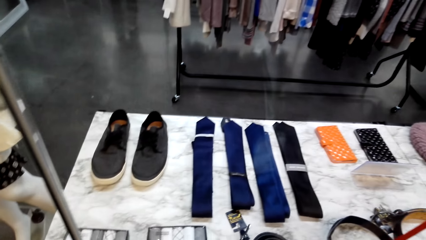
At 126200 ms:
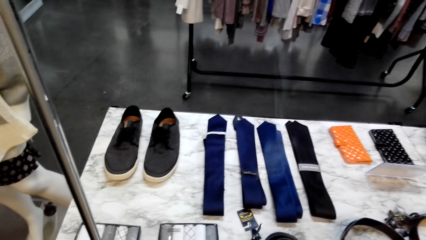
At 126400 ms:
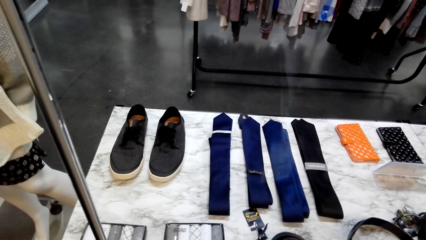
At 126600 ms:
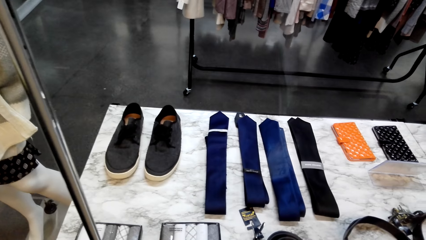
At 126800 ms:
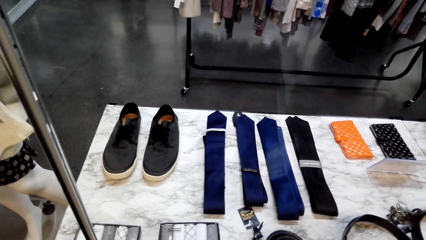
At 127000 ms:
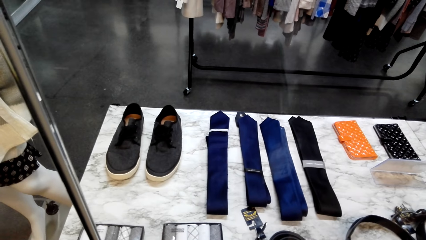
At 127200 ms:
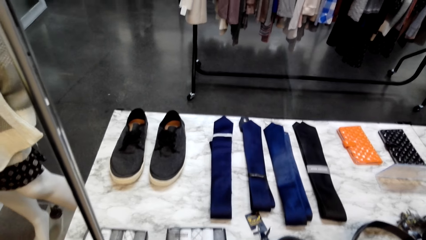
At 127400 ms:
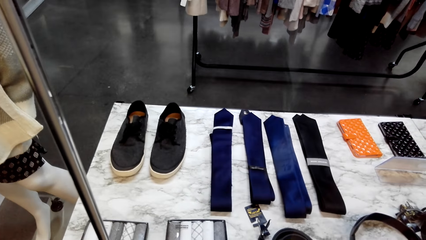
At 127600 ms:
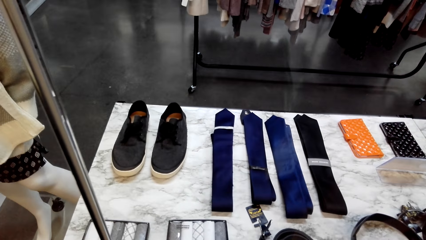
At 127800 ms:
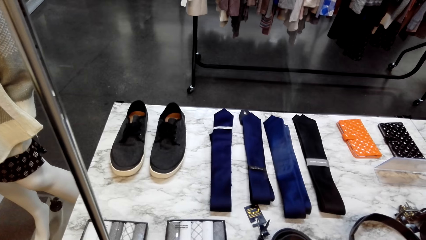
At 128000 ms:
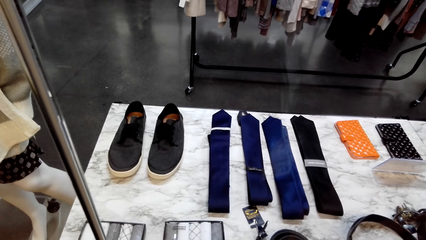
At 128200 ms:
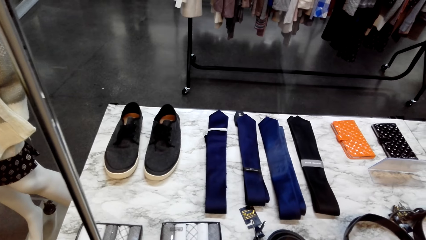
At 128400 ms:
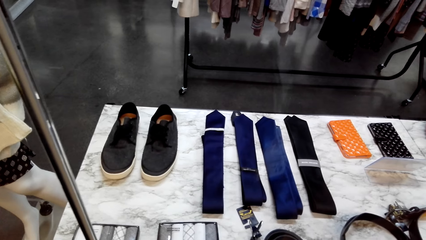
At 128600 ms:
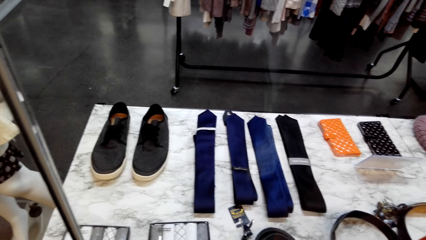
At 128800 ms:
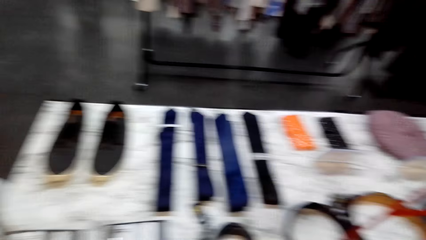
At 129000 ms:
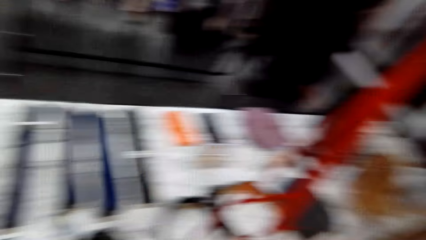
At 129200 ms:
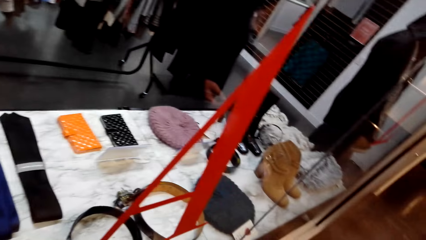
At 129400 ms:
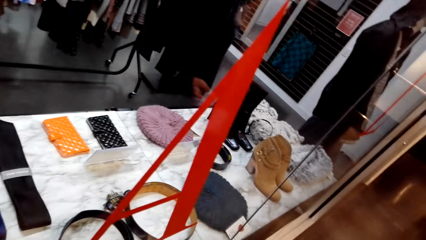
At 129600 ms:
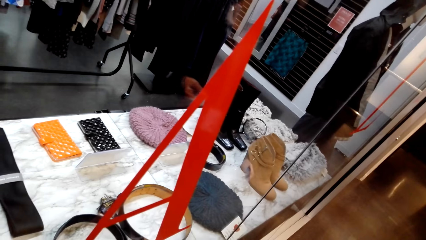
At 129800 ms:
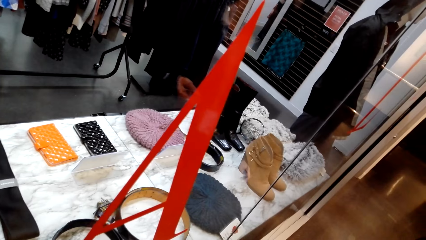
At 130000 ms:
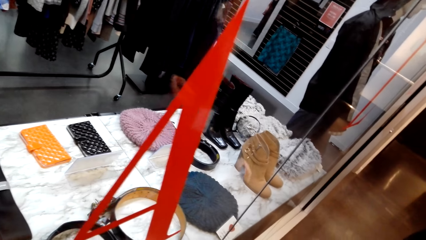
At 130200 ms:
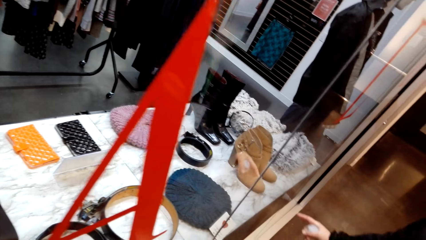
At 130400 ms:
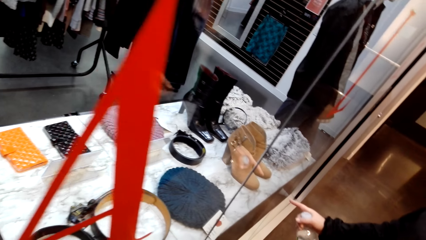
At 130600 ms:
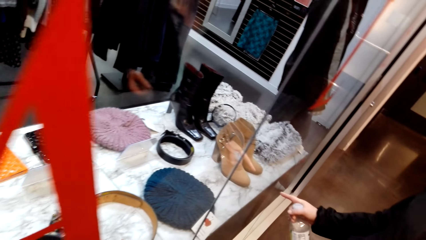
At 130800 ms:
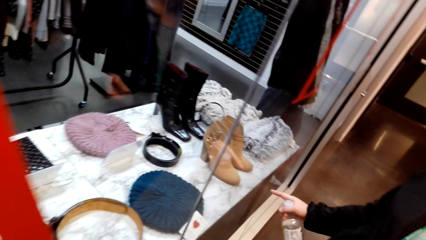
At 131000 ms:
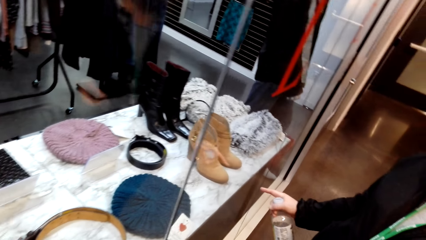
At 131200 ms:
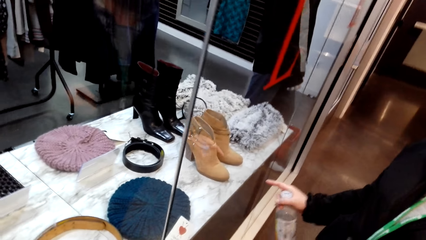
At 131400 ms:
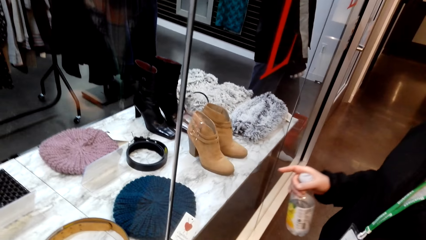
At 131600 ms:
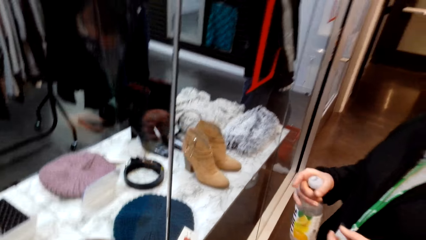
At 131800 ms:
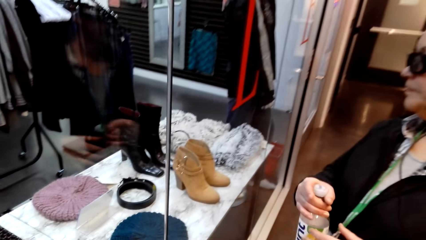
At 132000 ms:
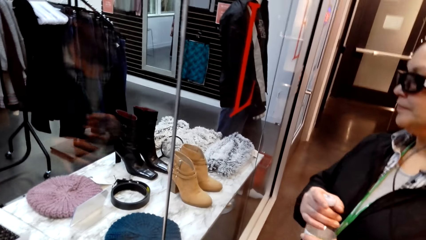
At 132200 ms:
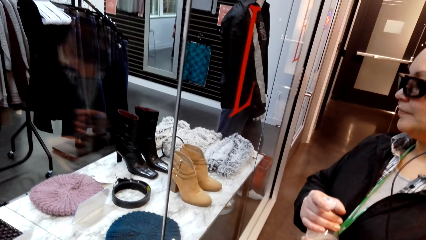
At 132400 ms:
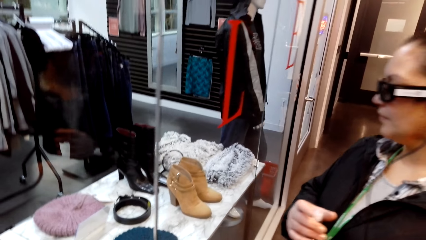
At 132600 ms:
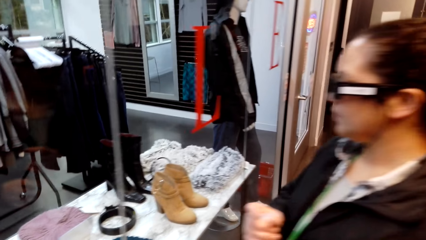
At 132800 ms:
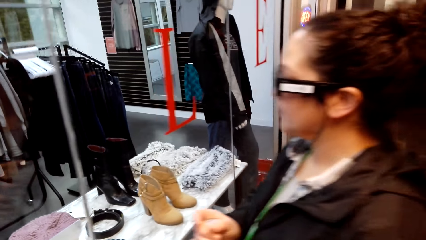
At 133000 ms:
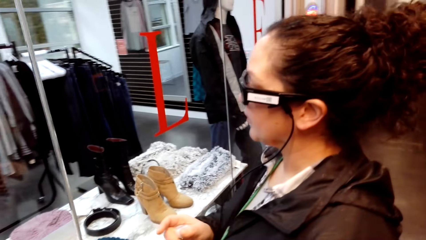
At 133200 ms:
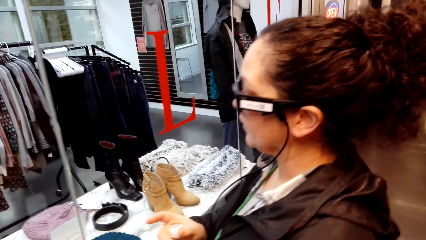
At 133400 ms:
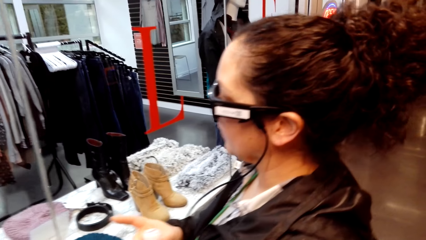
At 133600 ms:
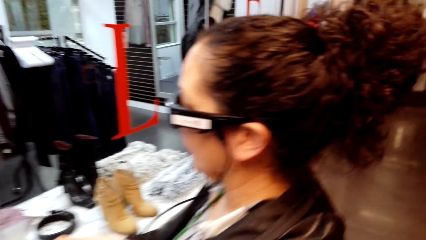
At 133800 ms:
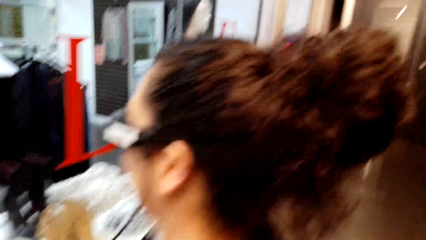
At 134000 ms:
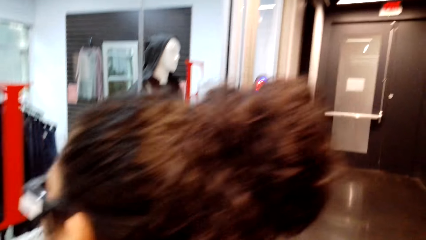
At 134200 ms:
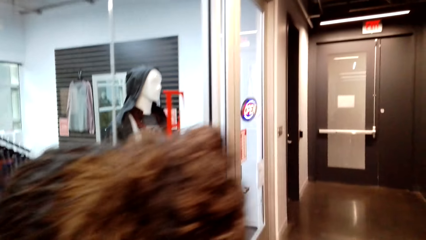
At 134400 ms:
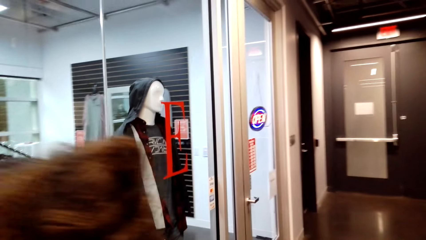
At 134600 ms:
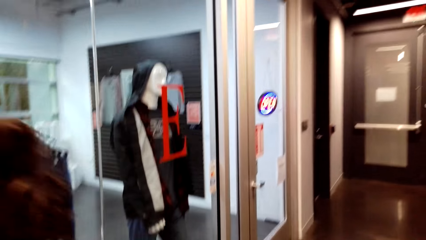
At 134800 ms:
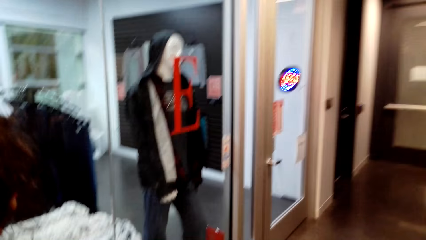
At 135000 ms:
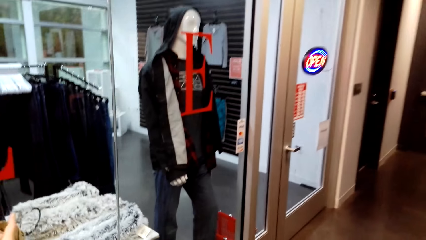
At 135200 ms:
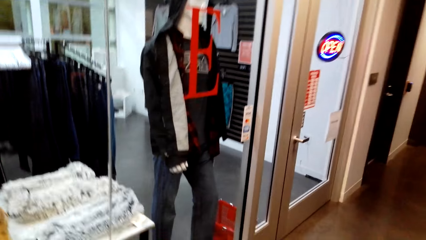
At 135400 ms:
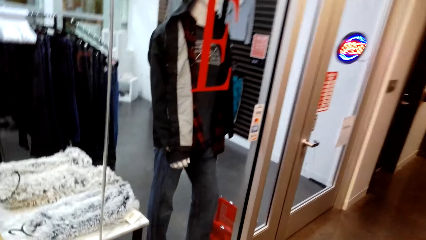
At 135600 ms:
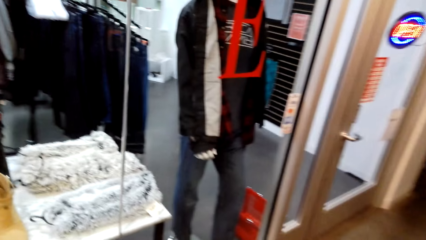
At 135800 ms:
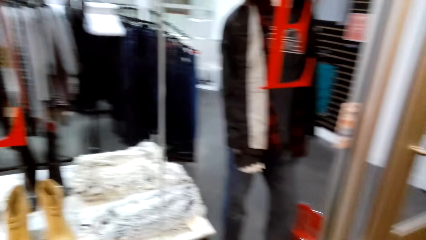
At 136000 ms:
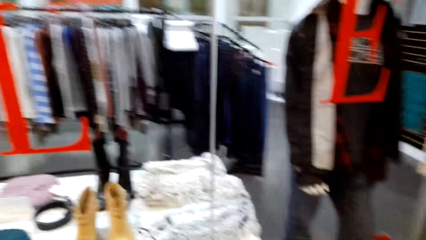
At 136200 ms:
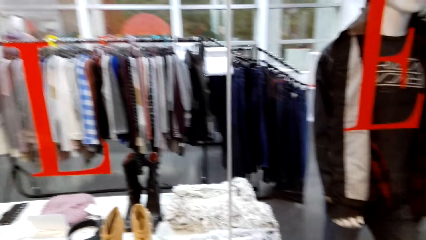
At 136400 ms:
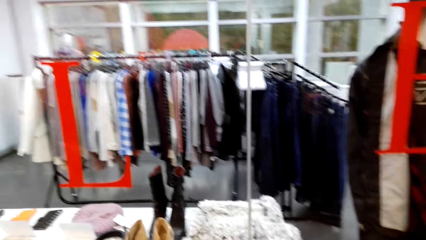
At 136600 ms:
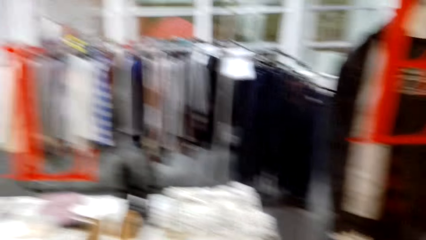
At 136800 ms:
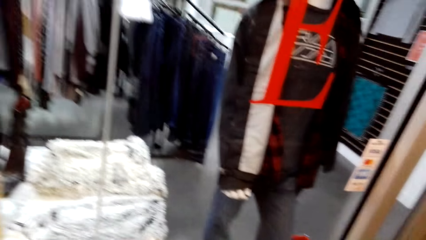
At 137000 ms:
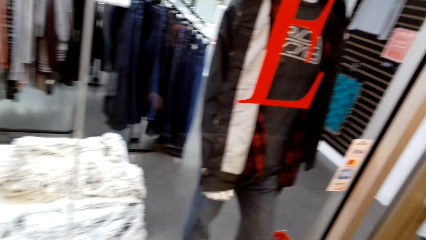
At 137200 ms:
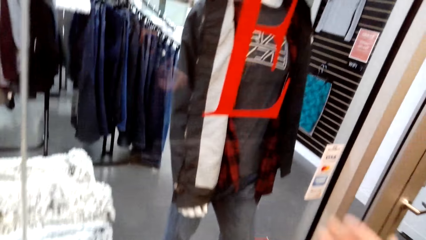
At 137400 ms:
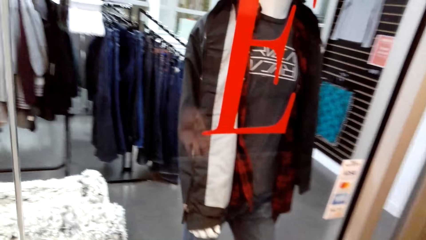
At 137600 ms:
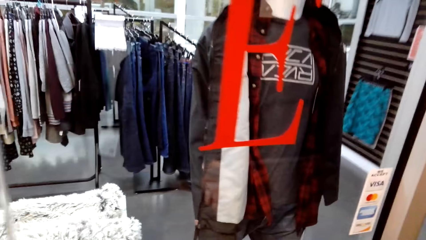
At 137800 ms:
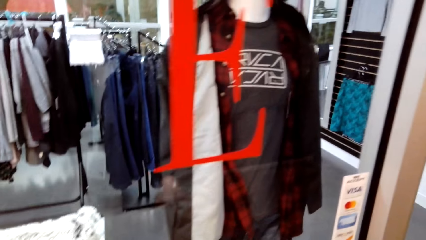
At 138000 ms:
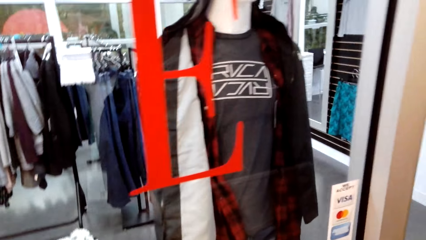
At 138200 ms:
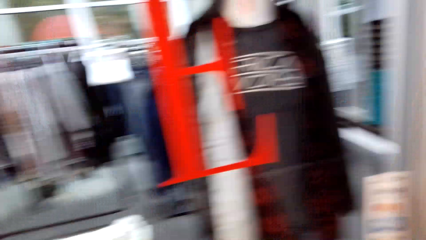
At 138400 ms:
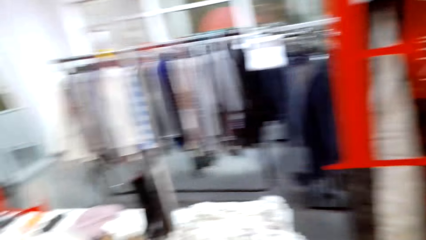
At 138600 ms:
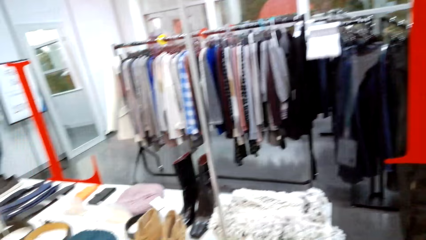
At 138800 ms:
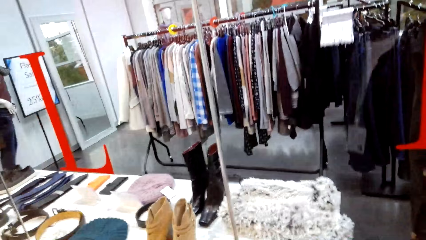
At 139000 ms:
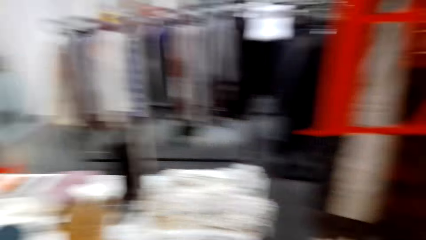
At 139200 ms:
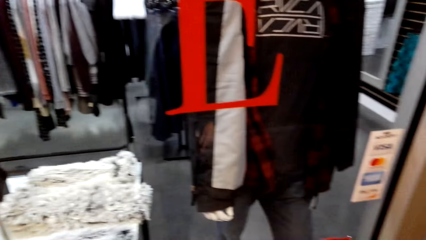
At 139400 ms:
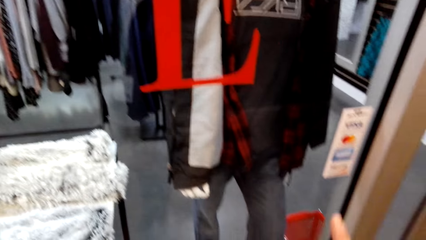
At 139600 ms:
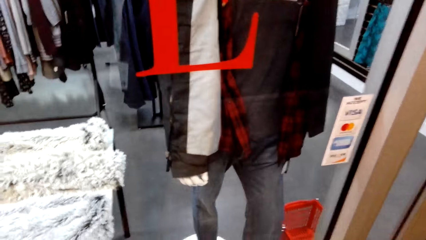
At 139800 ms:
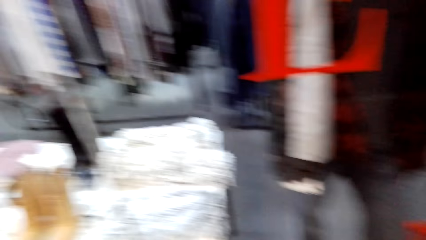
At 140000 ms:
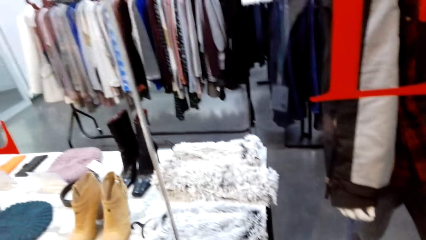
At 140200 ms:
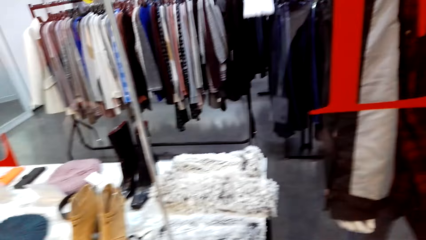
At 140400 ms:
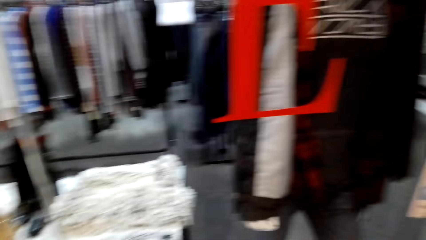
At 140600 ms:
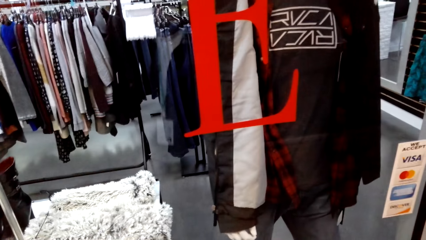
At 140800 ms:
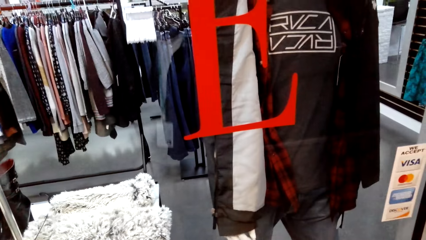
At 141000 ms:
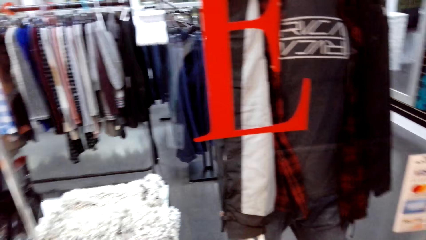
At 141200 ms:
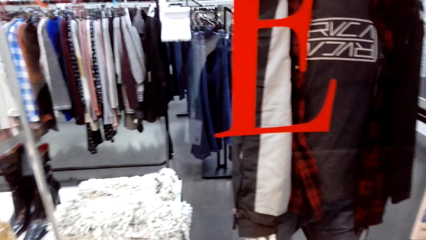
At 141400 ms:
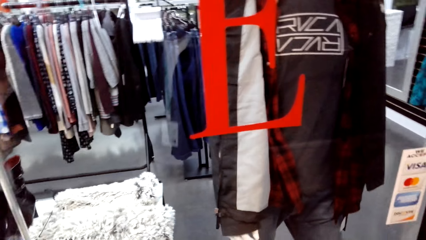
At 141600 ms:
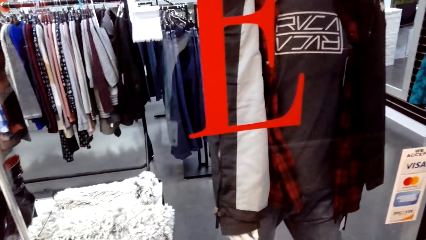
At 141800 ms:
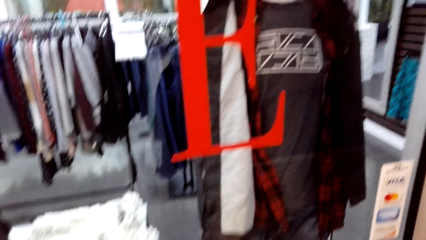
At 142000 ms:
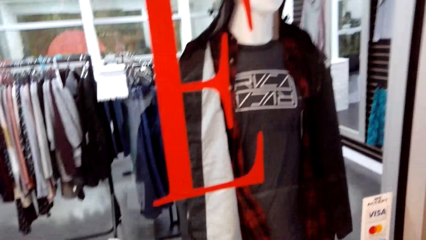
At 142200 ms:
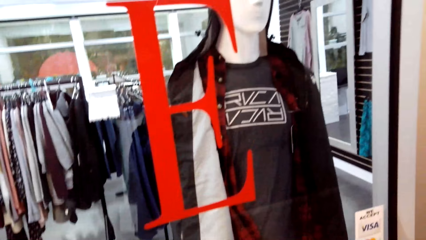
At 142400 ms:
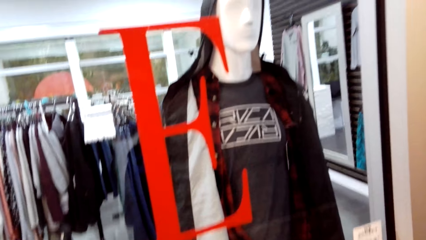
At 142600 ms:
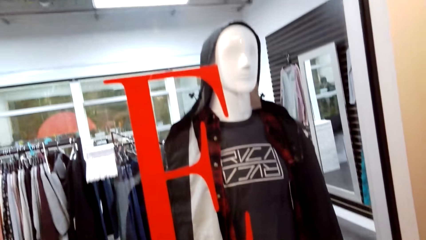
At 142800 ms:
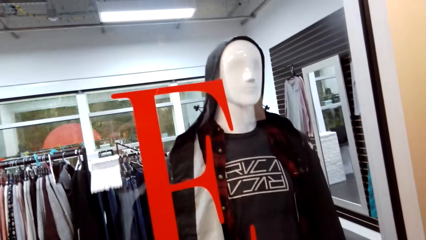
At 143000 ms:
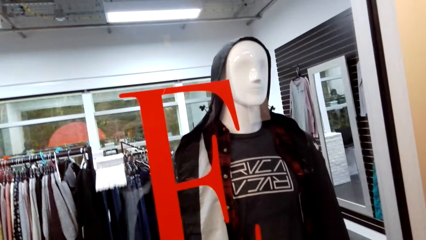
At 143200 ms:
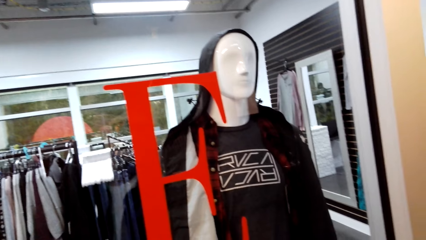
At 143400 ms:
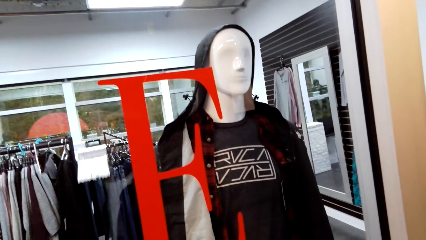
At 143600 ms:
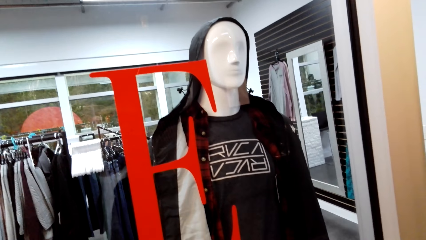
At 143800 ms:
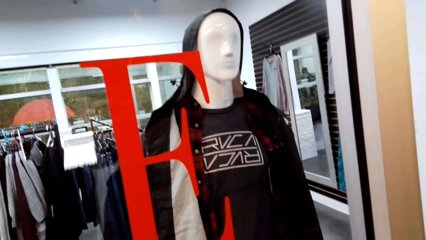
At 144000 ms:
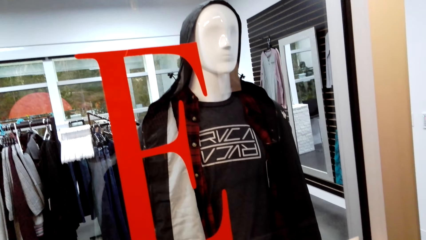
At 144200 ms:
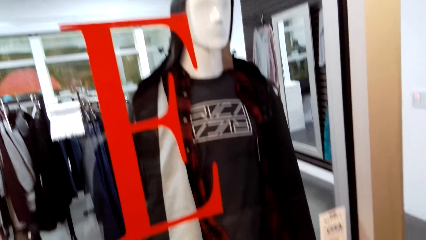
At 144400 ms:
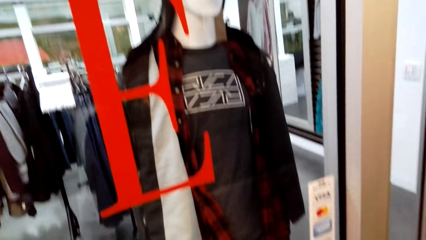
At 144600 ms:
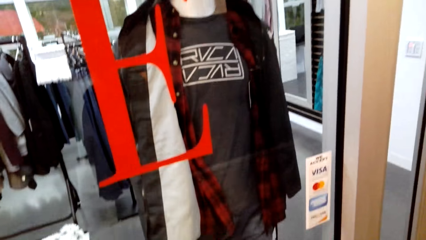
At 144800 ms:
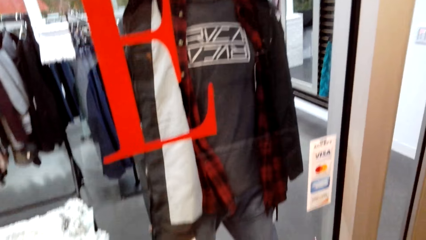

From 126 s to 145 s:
A woman uses gestures. The woman window shops in the mall. The camera wearer walks around, uses gestures, looks around, uses gestures, and looks around.
